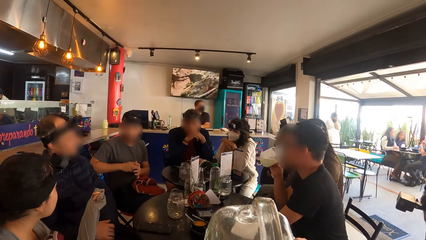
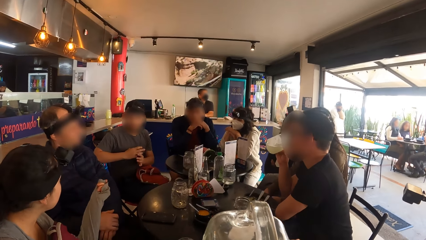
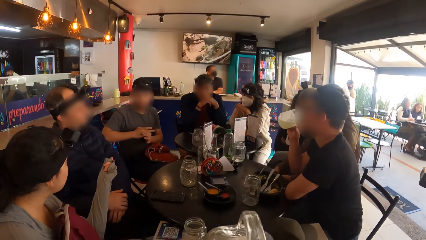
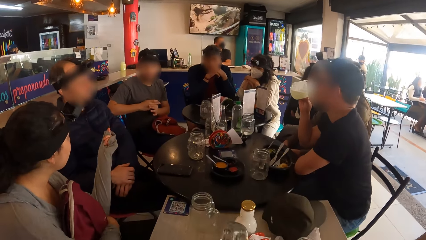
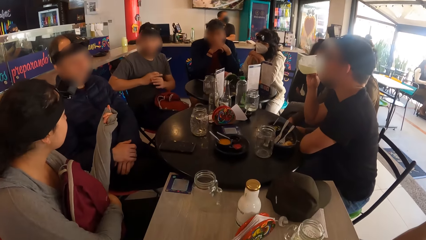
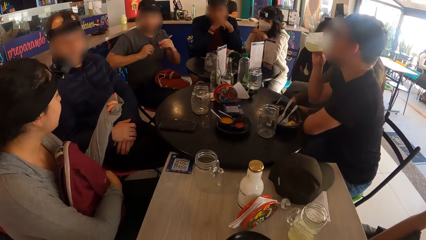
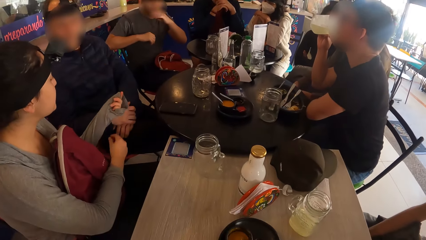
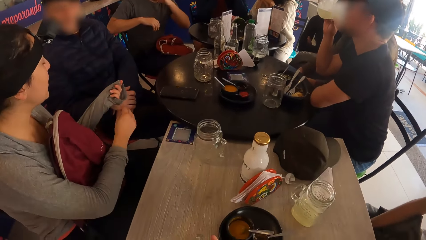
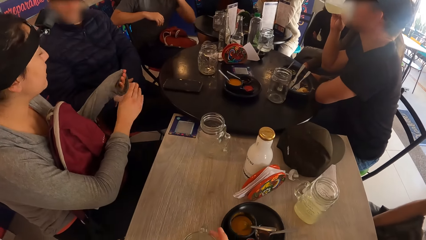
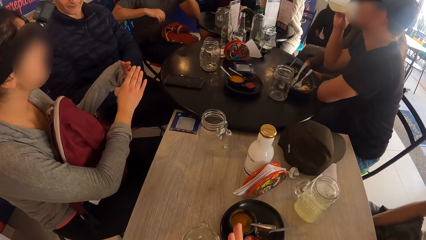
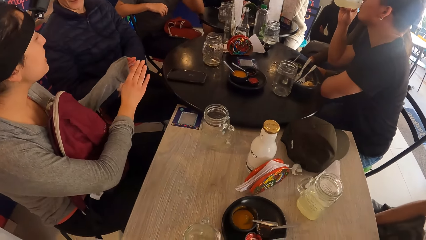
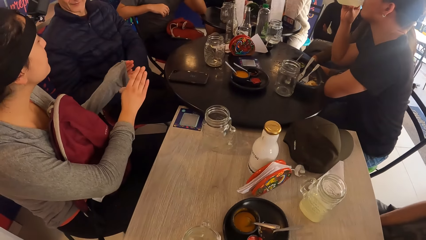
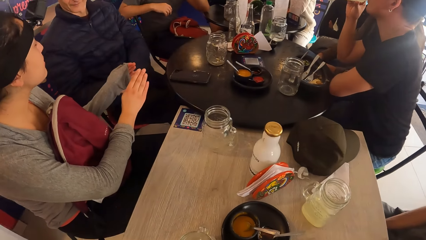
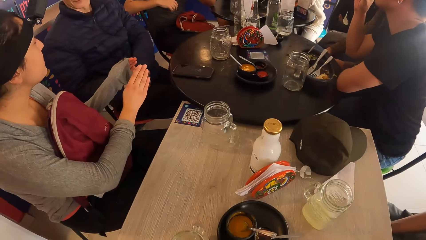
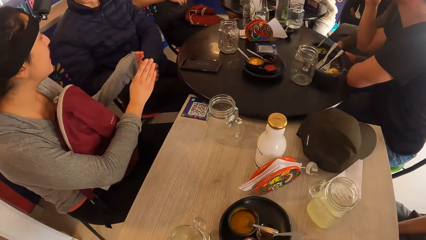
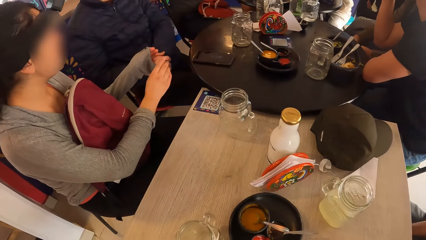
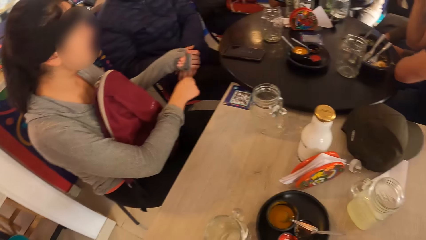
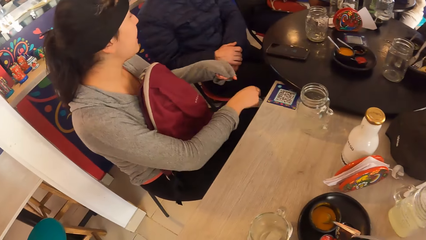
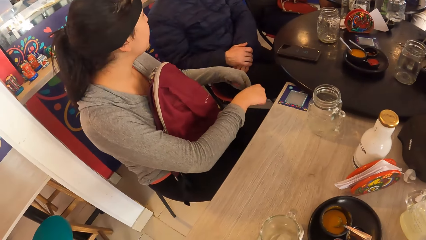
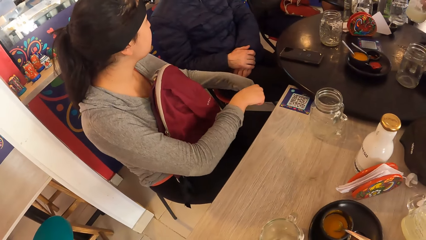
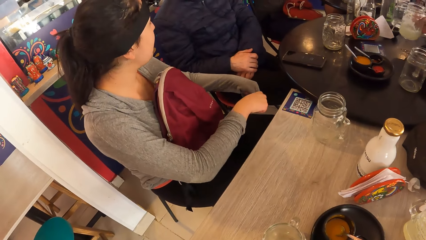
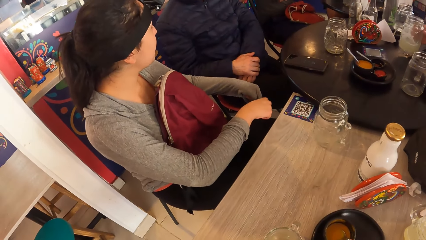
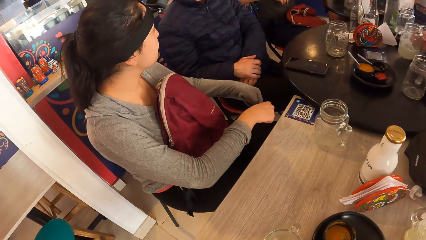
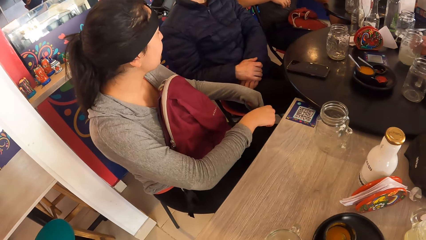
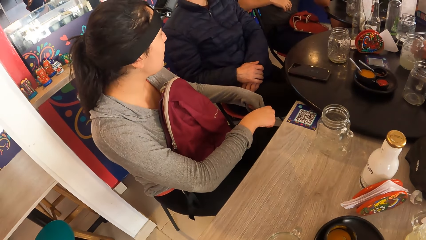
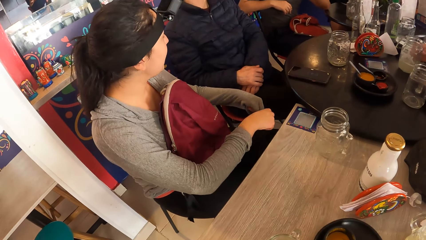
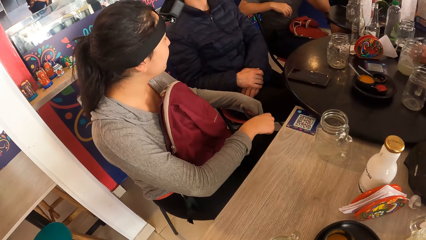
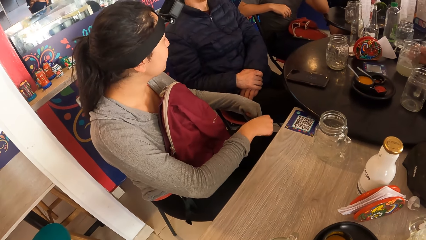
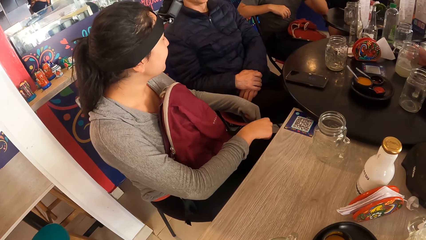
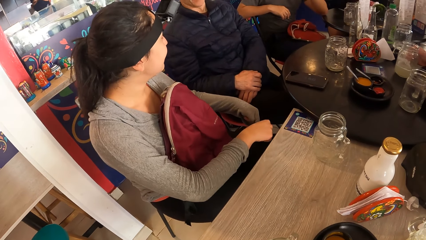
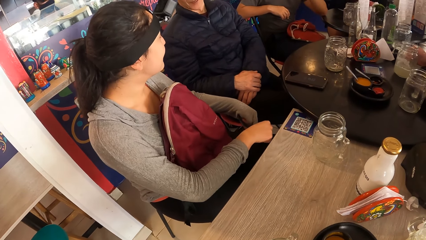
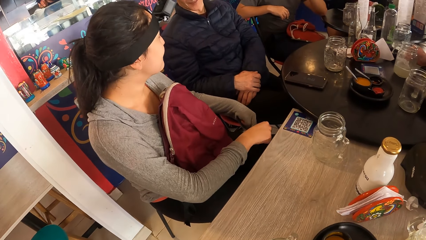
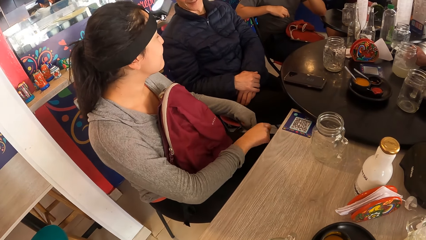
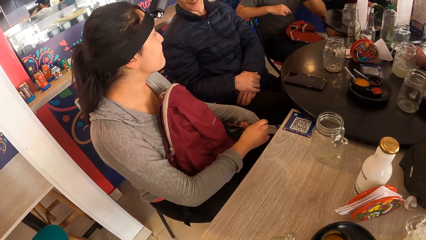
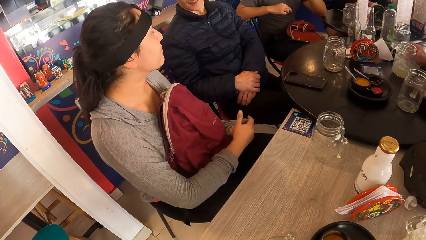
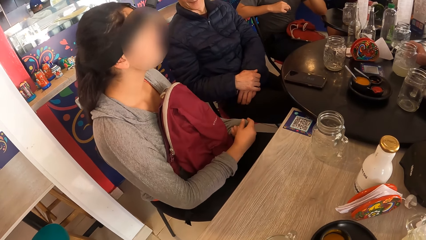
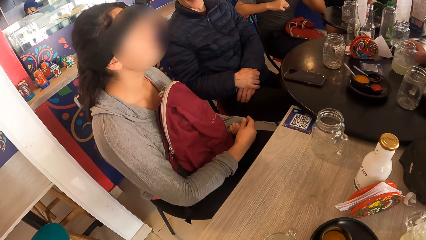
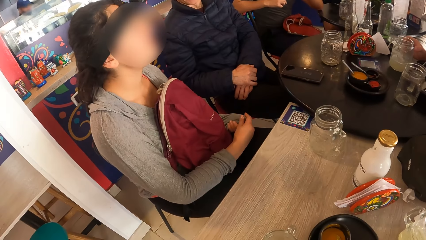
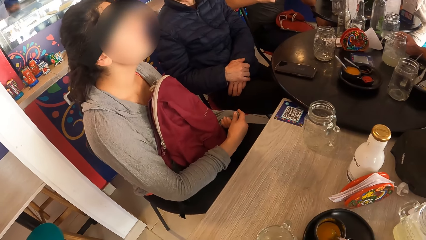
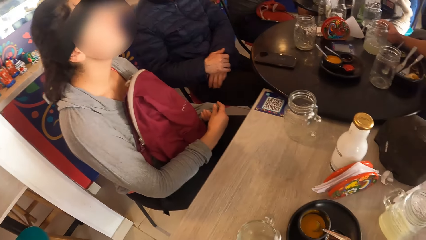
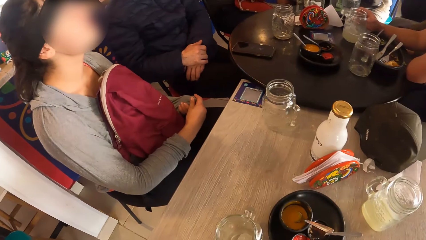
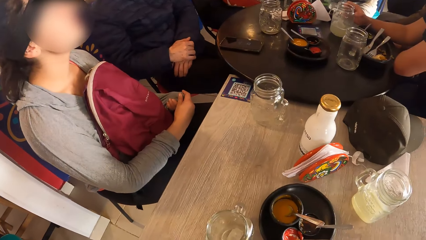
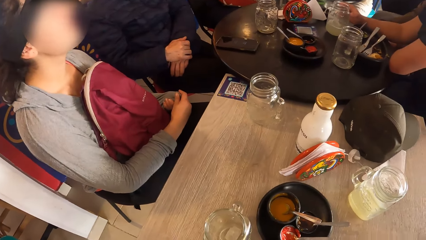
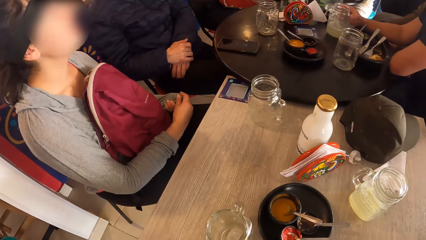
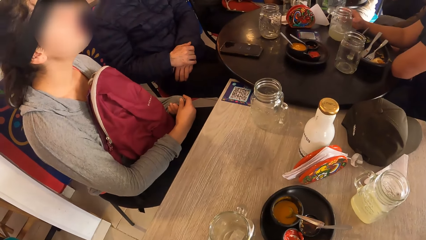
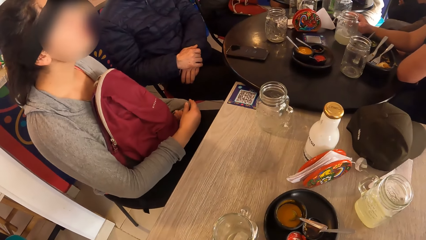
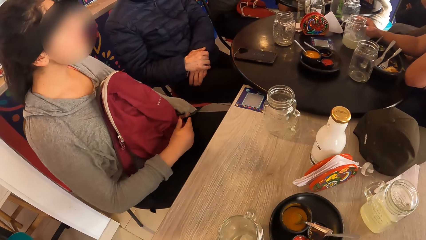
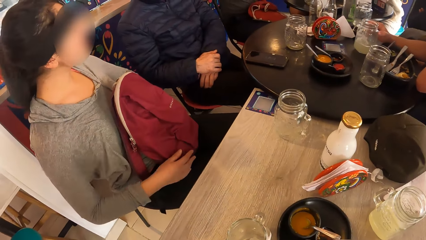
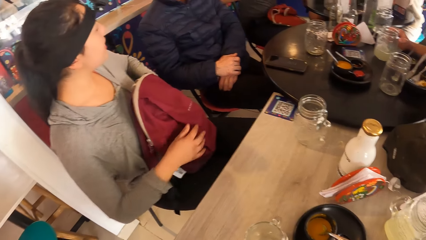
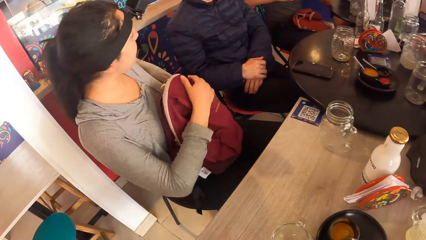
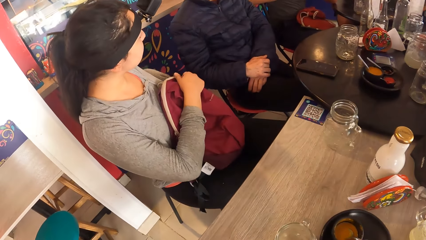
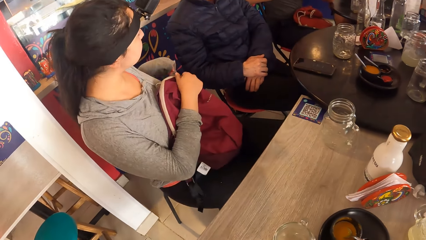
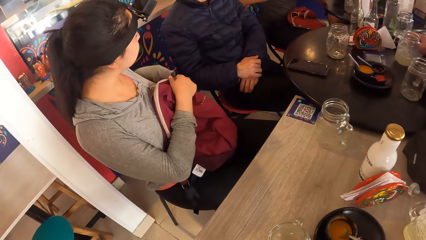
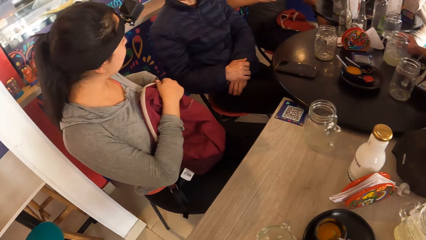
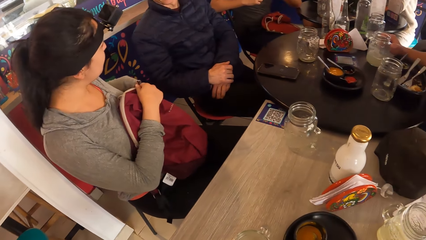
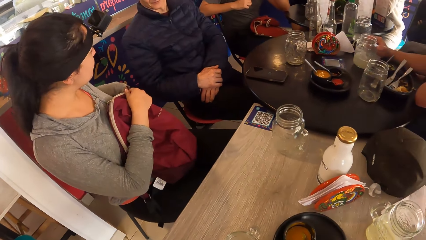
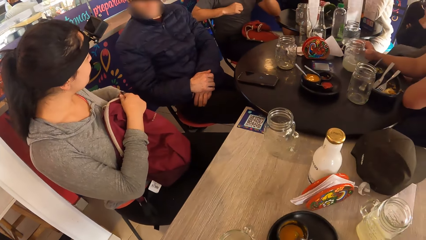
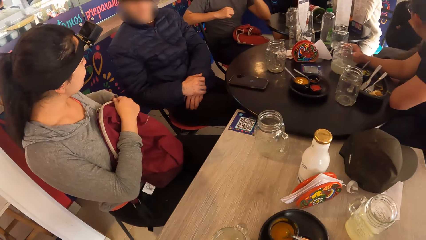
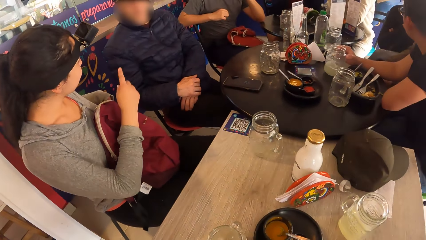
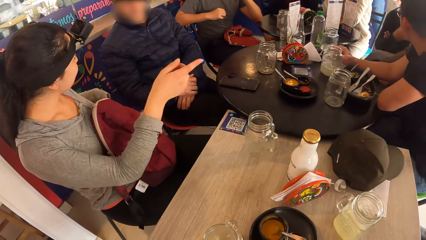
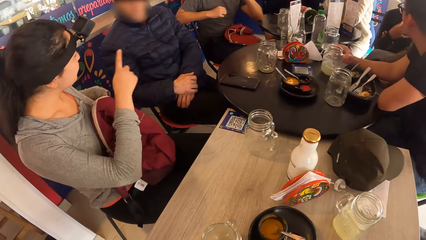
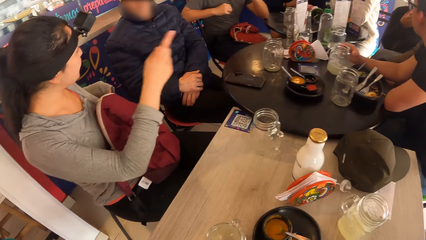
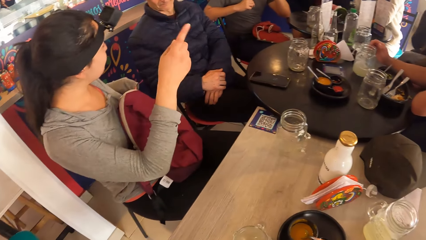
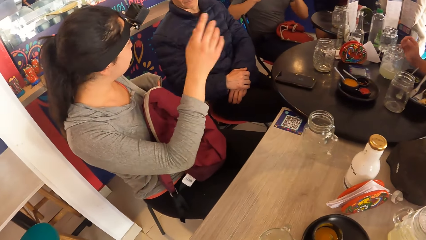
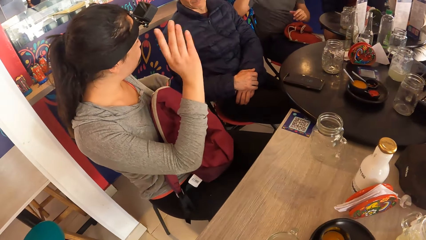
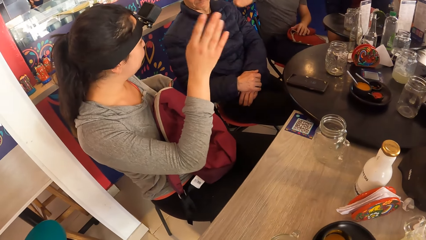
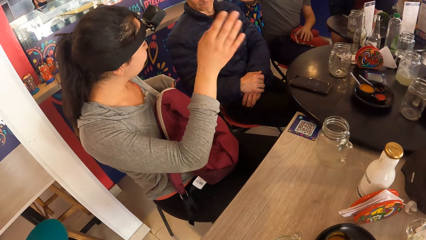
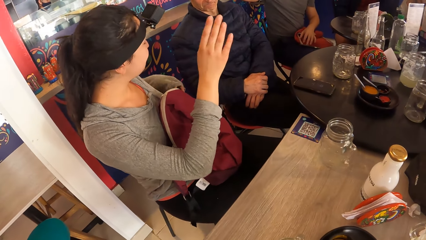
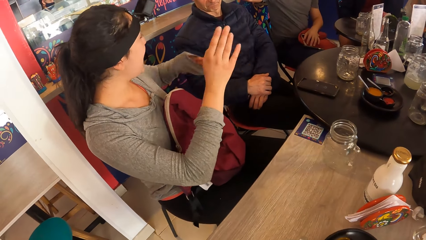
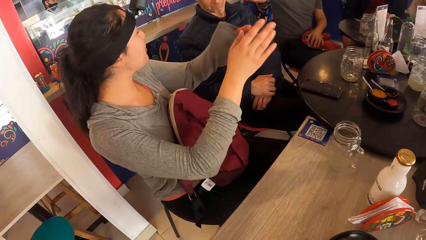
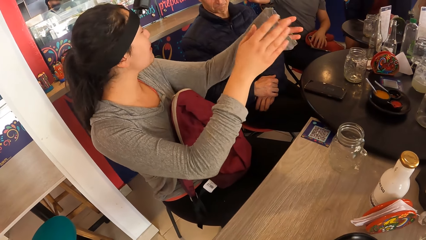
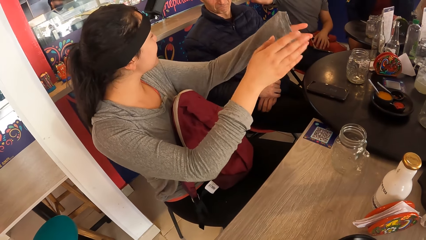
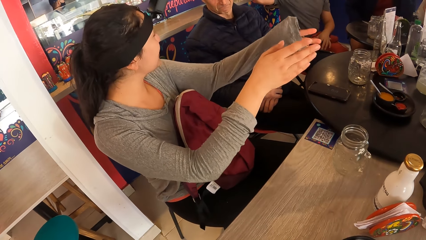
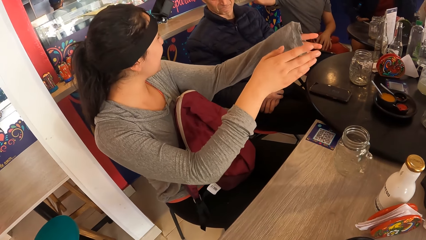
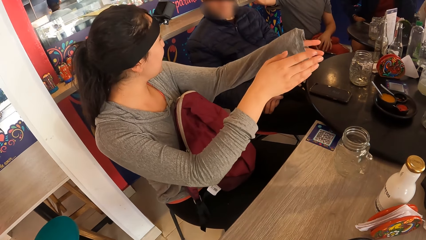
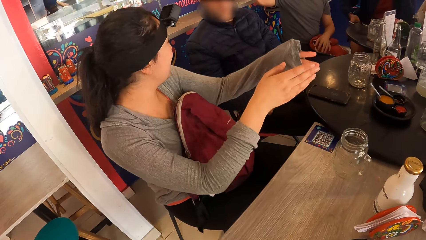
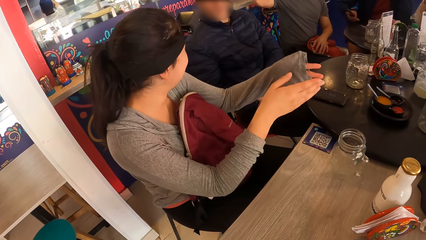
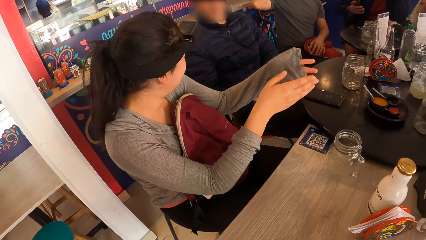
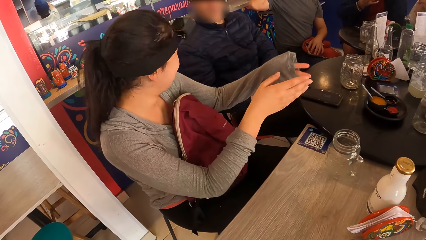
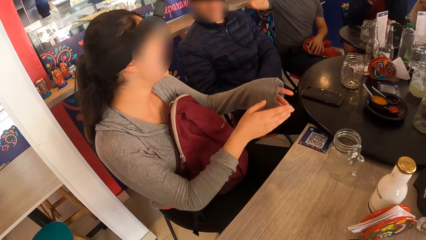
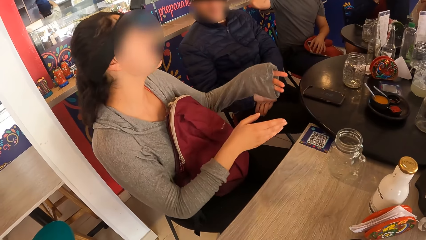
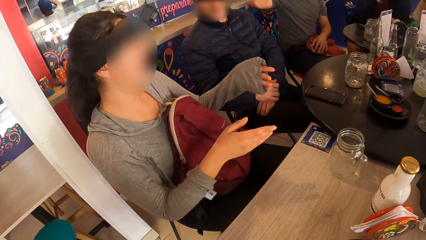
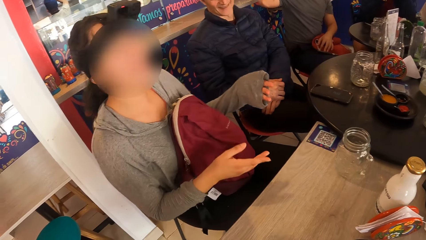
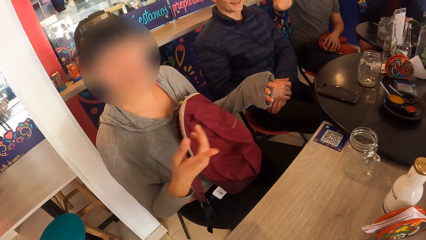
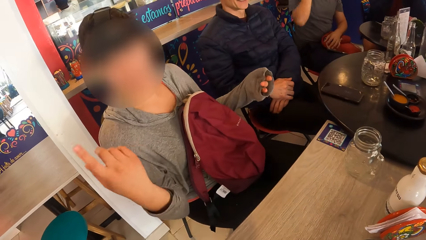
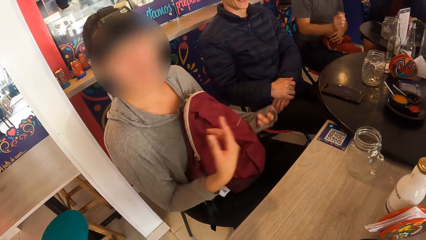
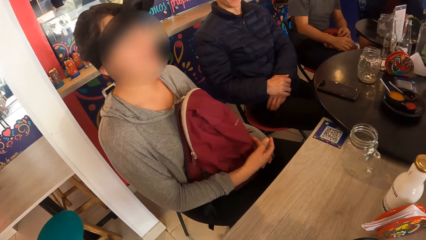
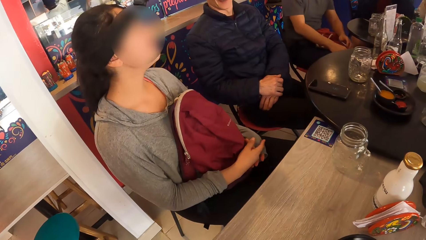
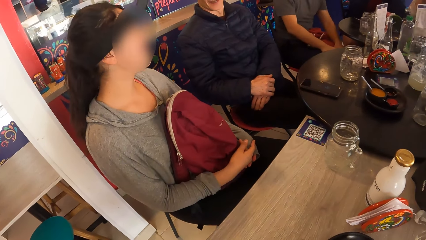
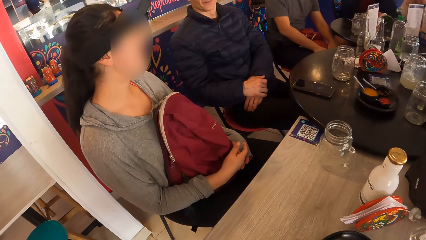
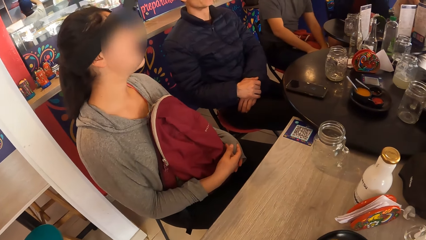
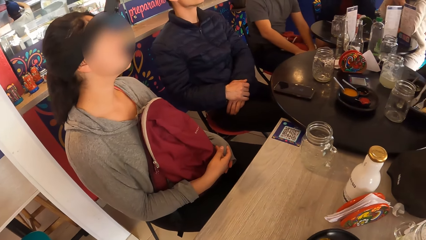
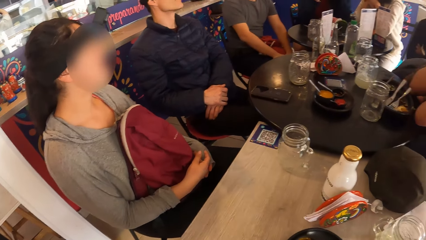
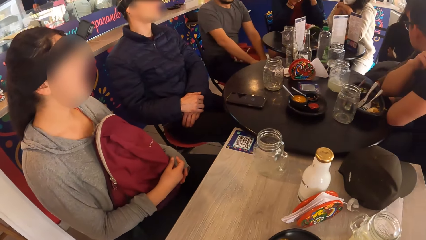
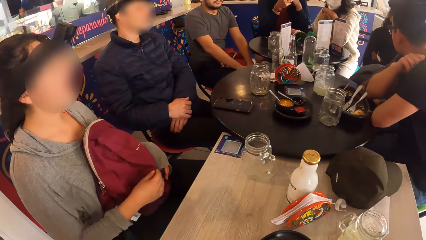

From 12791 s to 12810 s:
A man drinks juice from the cup in his right hand. The camera wearer places the cup on the table with his right hand. The man drops the cup on the table with his right hand.
